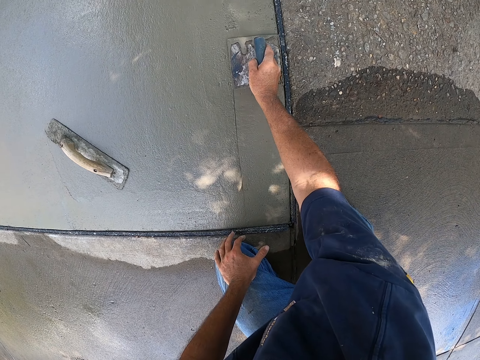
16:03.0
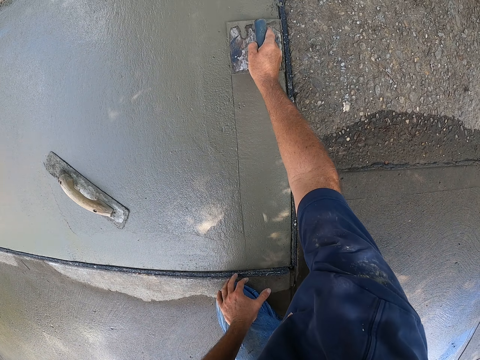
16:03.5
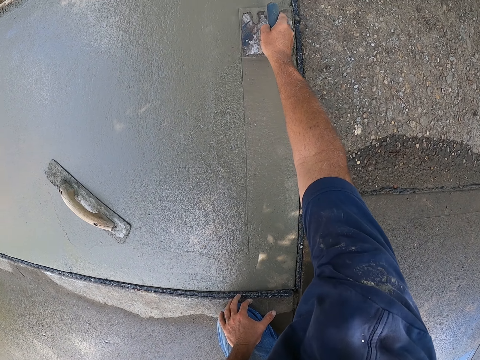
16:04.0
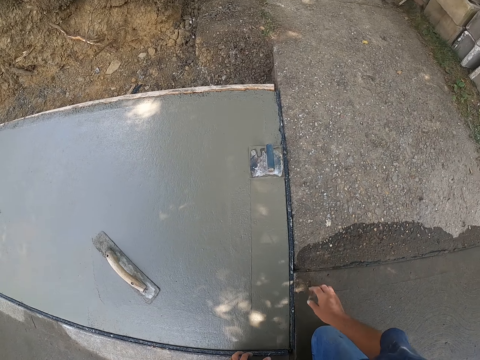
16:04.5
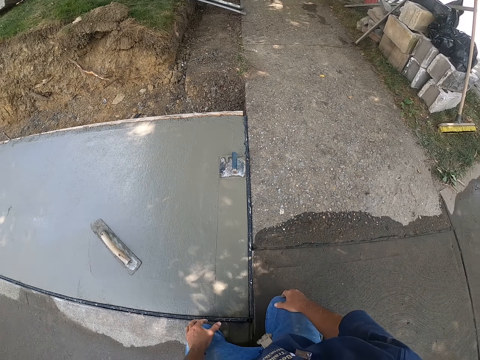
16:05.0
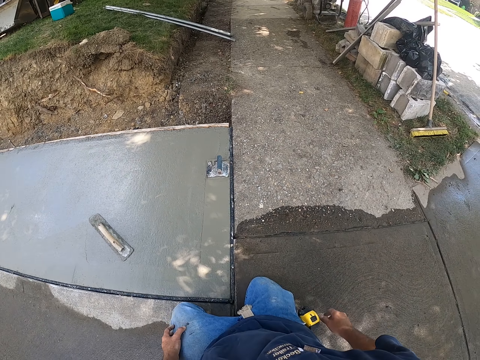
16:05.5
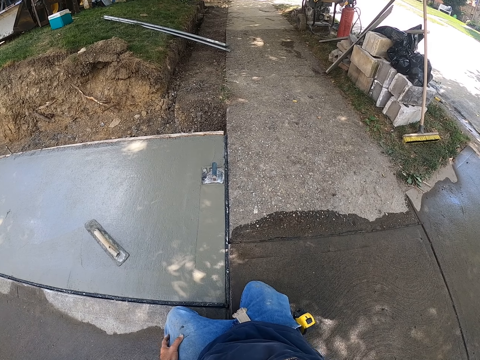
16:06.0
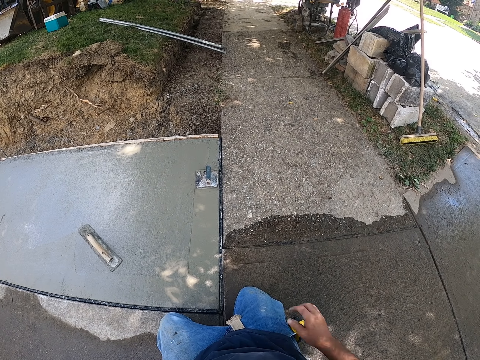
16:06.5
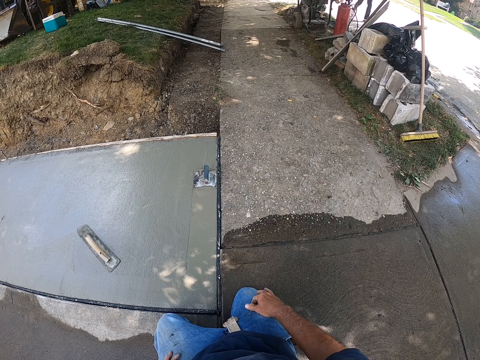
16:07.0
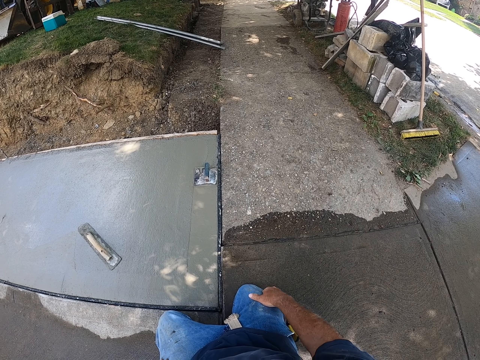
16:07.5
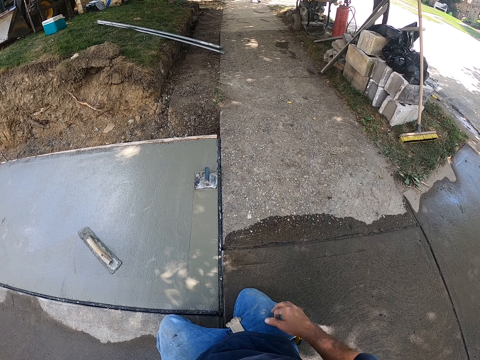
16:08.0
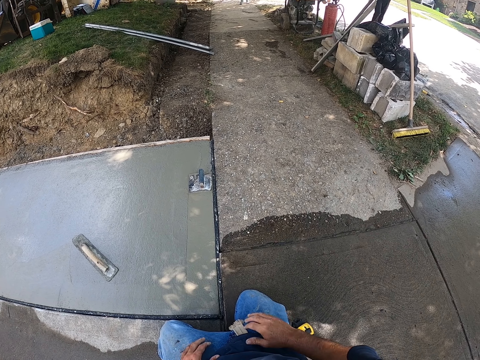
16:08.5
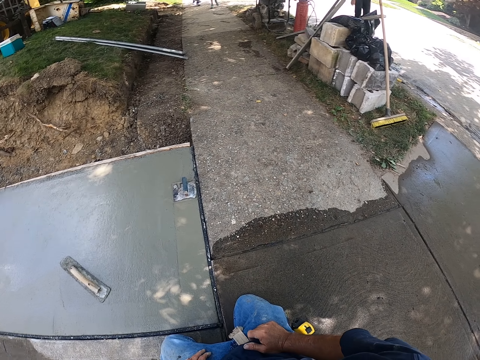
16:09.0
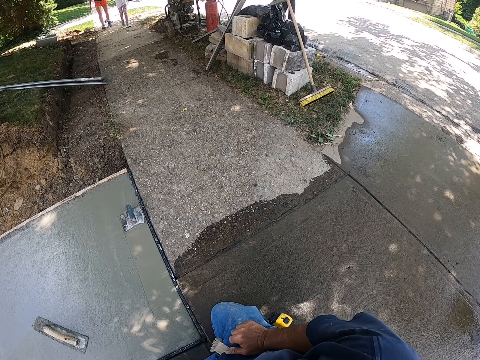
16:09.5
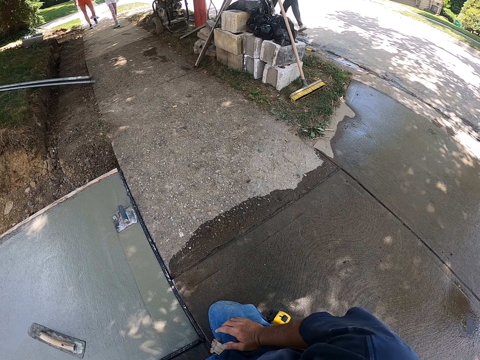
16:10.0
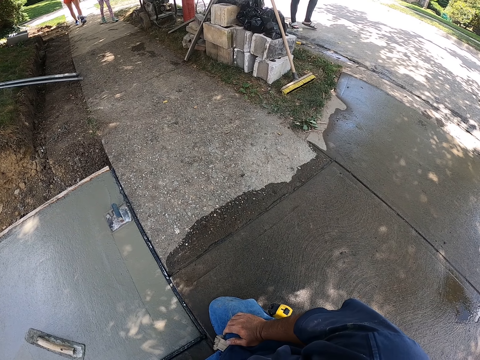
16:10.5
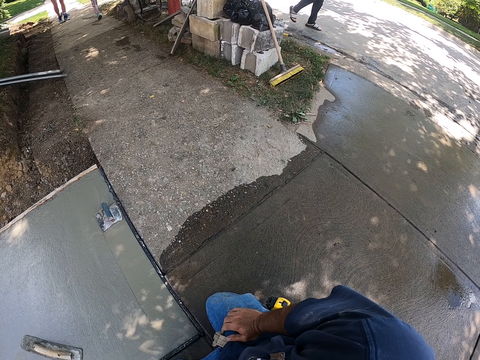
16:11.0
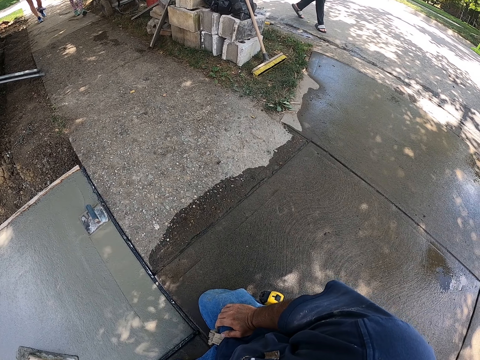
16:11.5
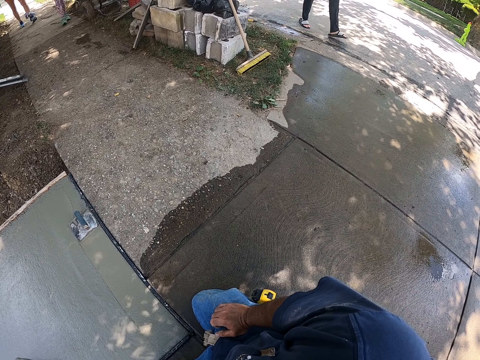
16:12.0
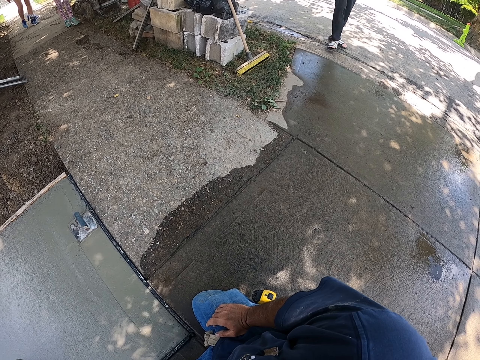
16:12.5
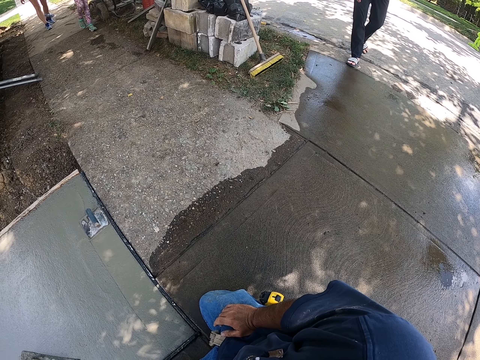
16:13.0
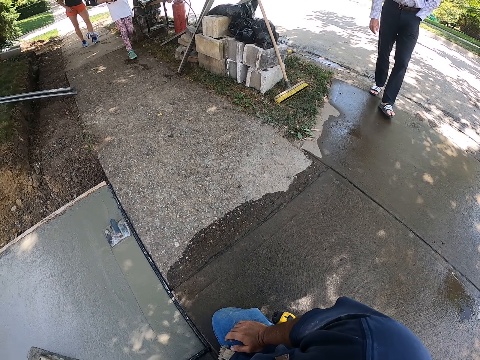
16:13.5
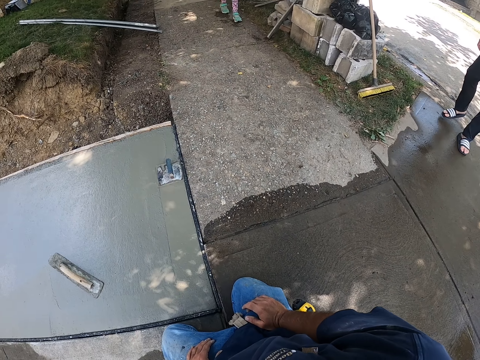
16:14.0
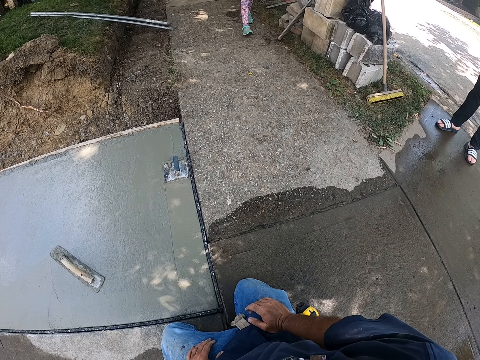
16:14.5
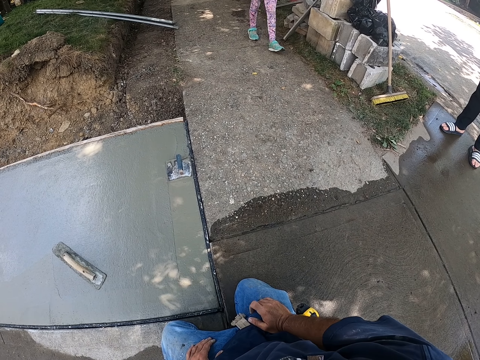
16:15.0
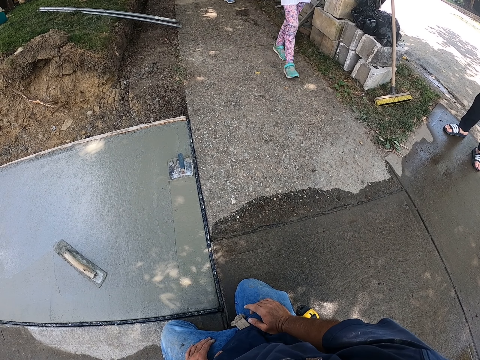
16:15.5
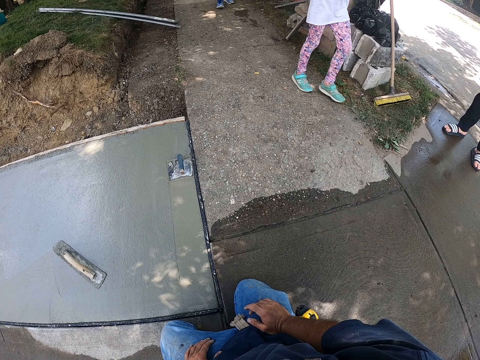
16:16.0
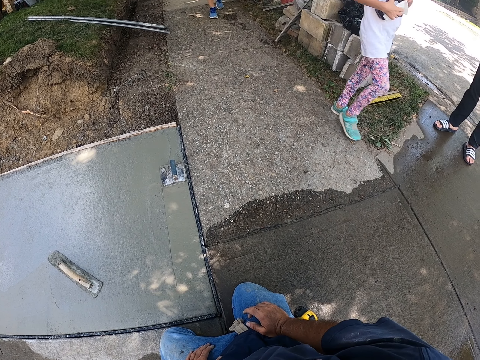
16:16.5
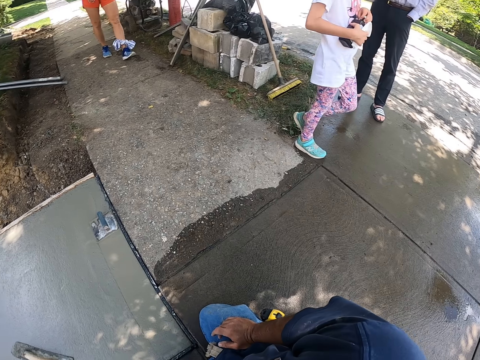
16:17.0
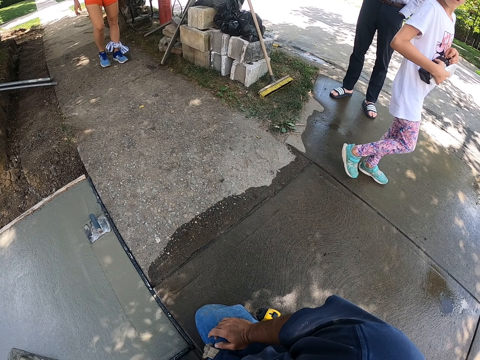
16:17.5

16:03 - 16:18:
The camera wearer stops plastering.

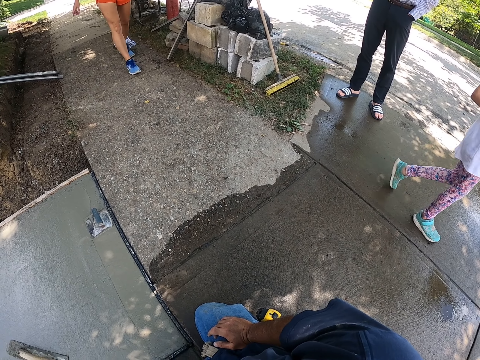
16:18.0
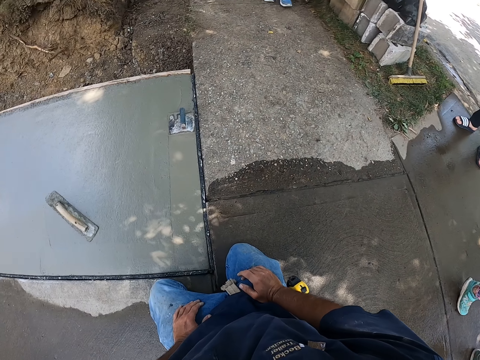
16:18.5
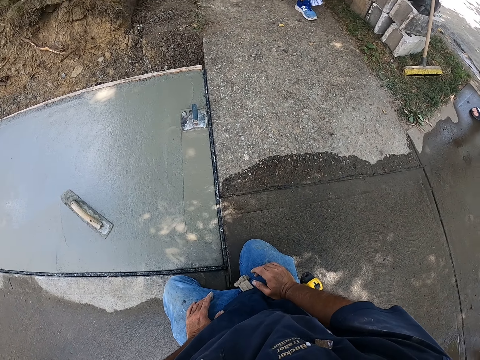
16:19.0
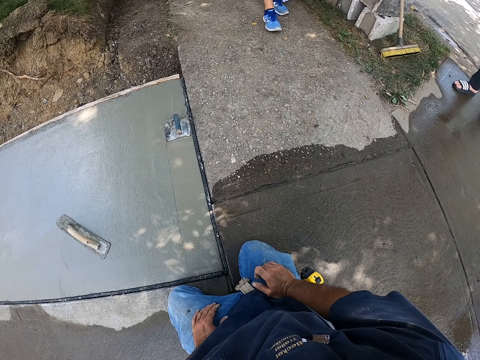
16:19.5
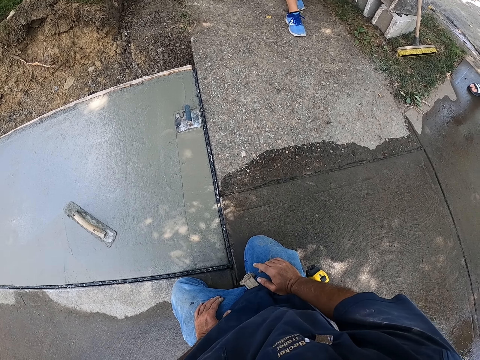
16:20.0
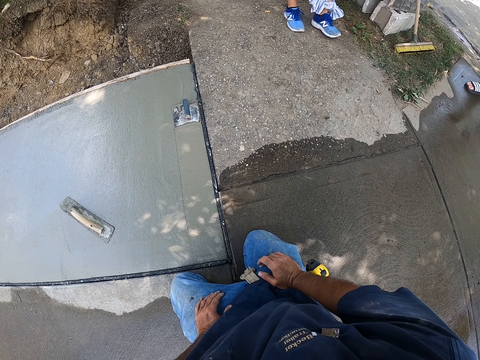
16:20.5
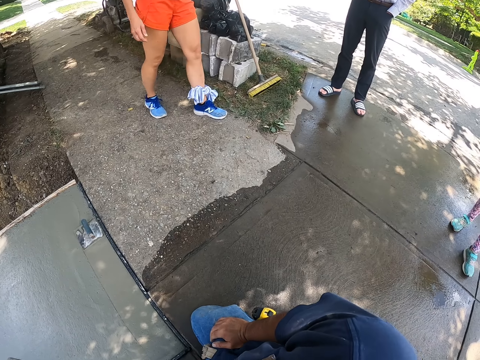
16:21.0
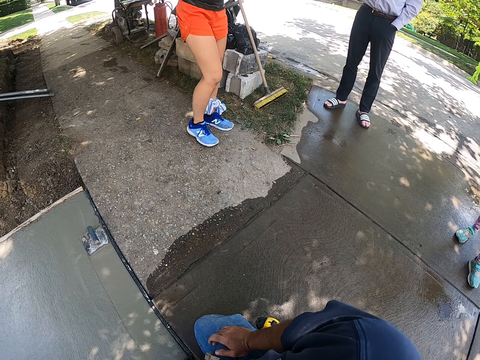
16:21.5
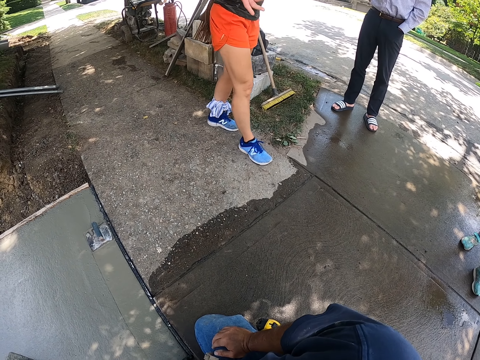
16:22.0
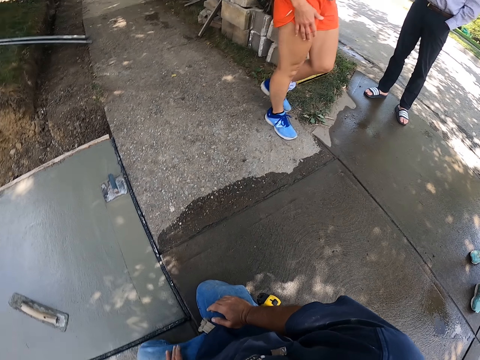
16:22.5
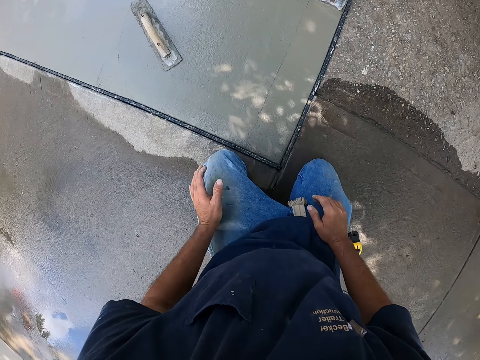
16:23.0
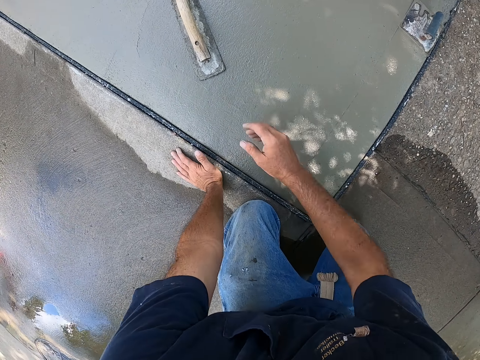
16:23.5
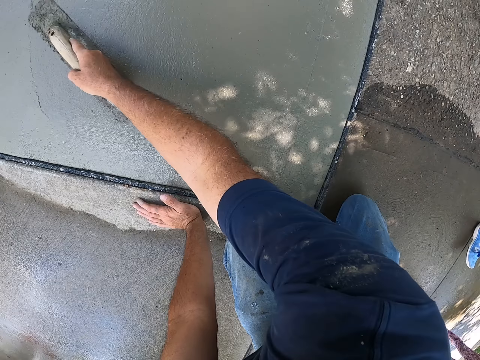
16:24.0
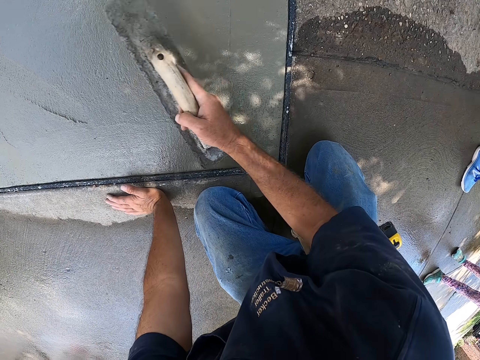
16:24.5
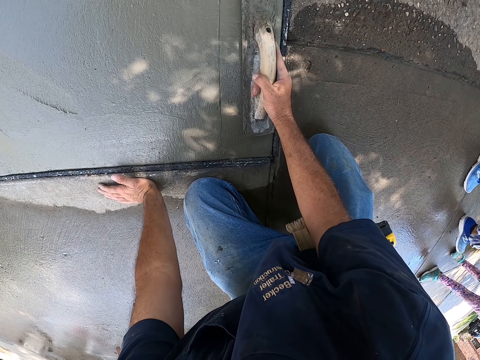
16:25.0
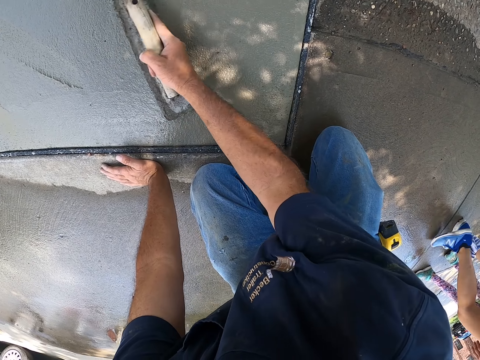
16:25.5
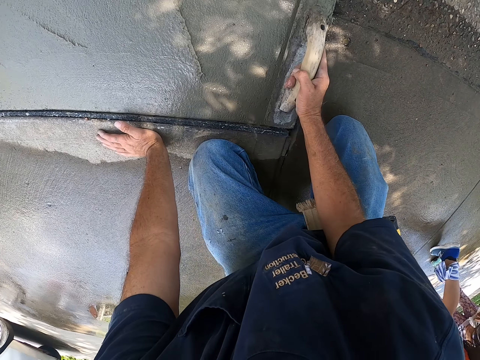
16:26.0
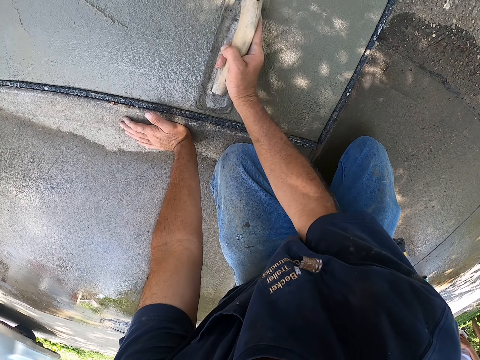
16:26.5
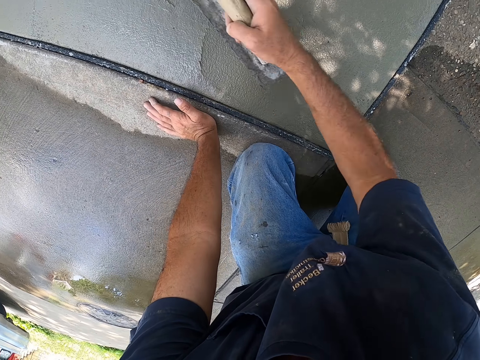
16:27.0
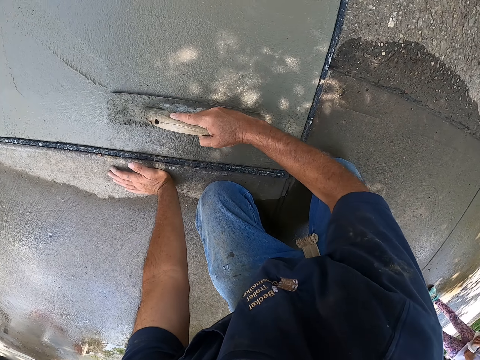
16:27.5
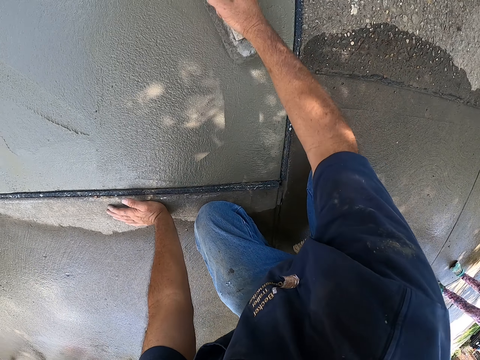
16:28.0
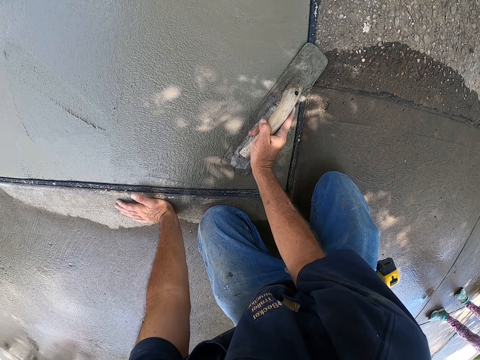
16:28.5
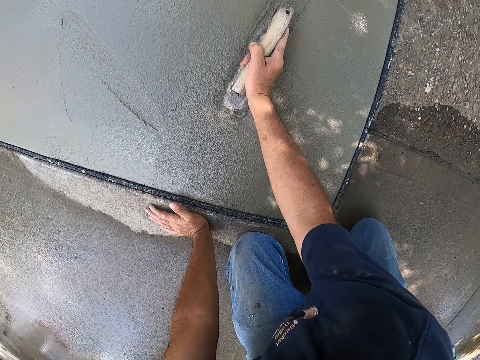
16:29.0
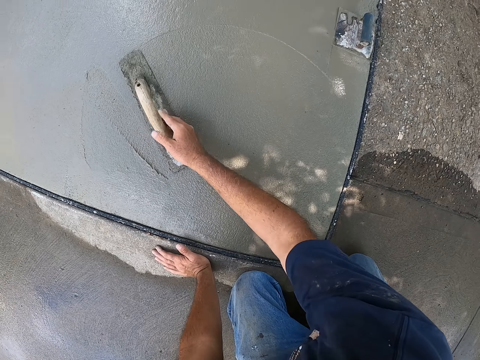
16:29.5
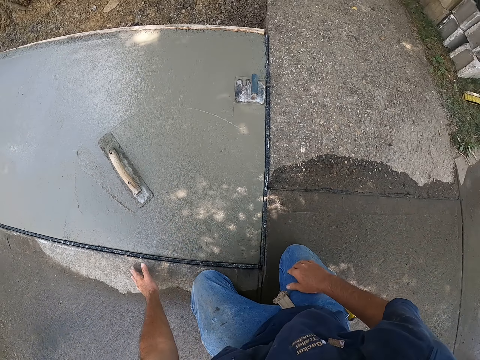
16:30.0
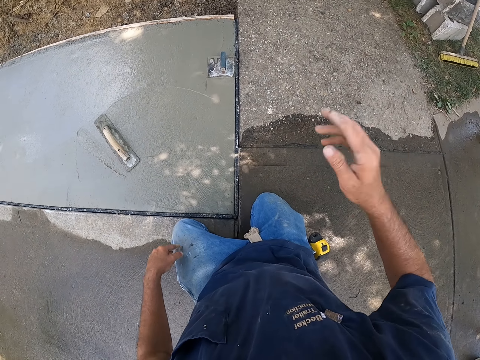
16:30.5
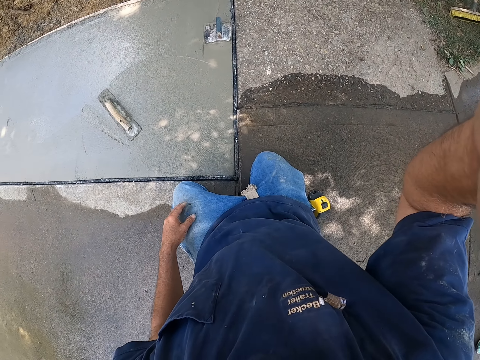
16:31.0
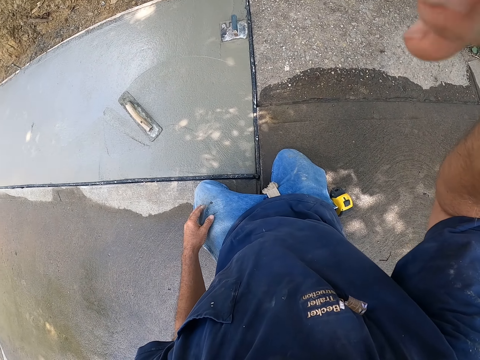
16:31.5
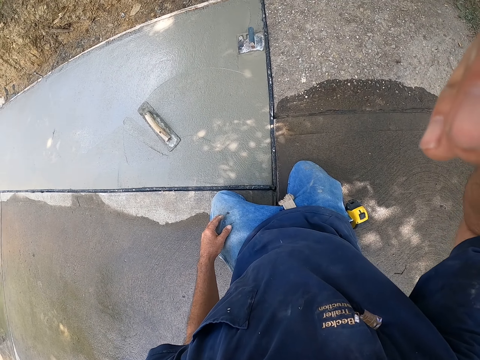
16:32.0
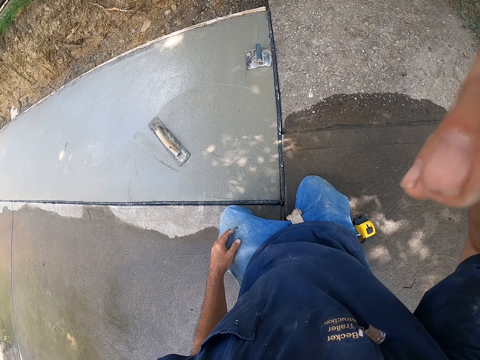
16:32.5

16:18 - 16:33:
The camera wearer holds a wooden trowel. He plasters using the wooden trowel. He flattens the concrete with the float. He adjusts the camera. He lifts up his hand.
